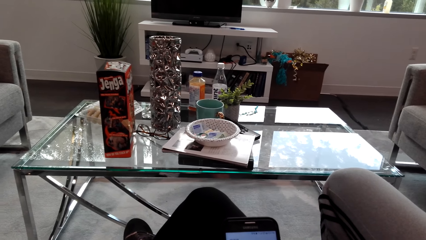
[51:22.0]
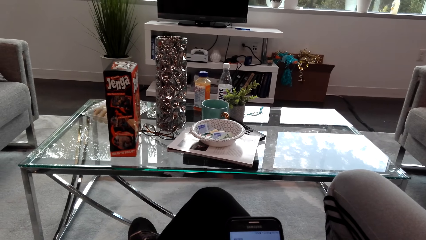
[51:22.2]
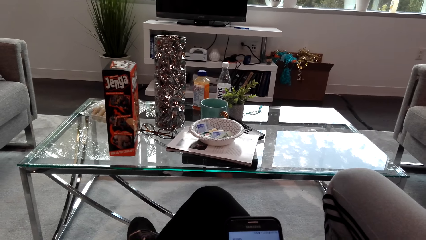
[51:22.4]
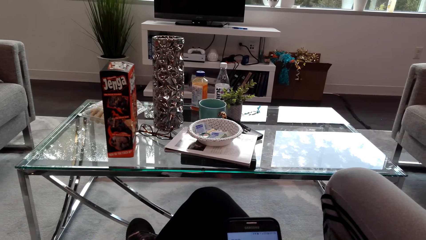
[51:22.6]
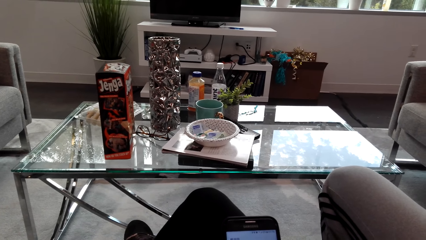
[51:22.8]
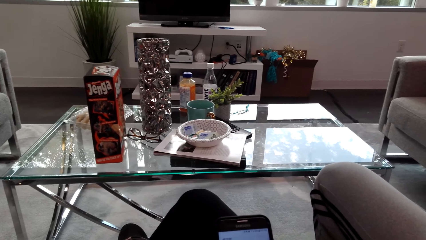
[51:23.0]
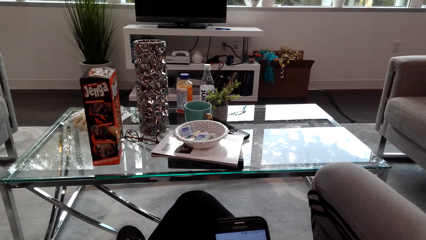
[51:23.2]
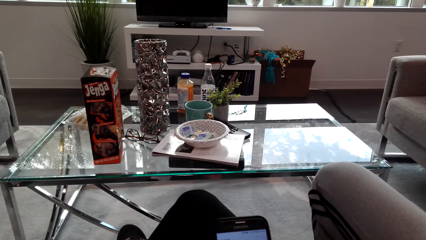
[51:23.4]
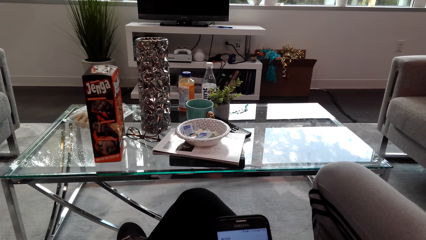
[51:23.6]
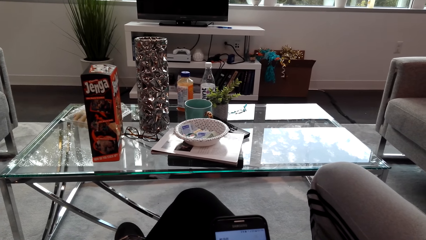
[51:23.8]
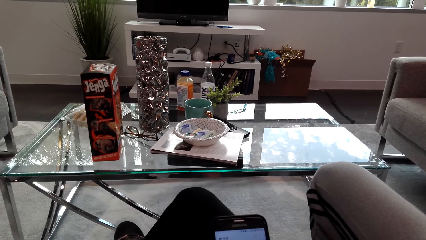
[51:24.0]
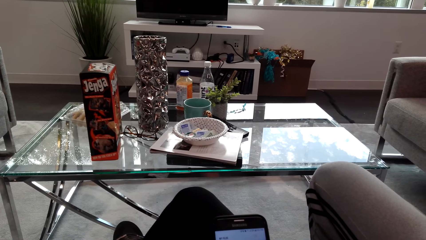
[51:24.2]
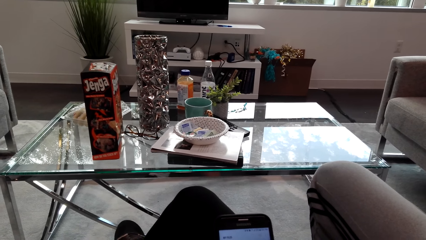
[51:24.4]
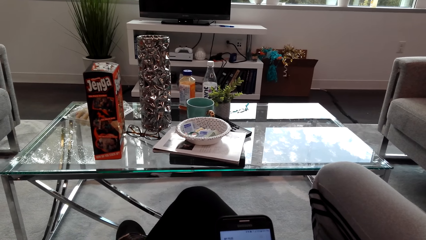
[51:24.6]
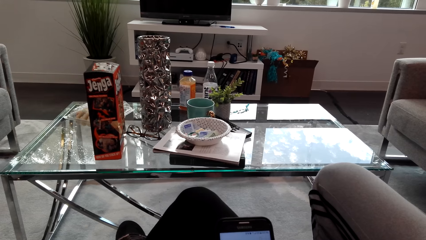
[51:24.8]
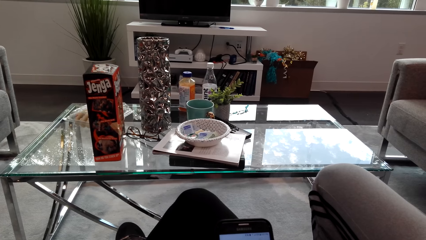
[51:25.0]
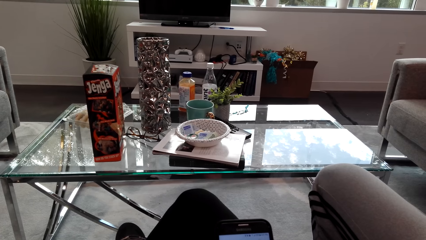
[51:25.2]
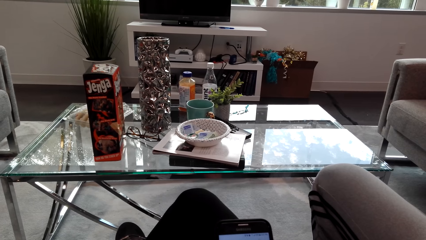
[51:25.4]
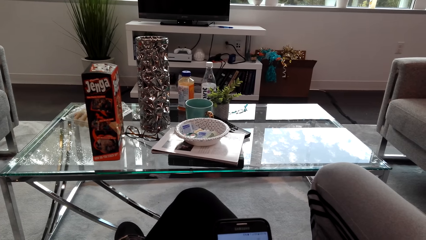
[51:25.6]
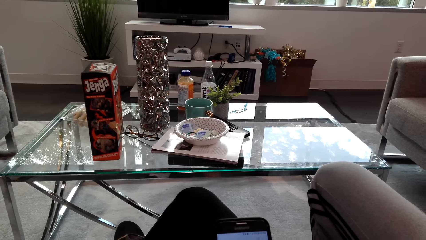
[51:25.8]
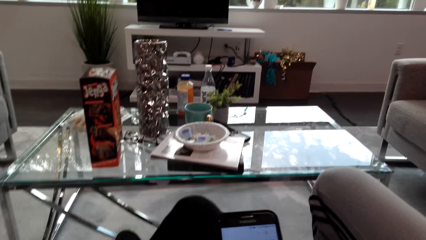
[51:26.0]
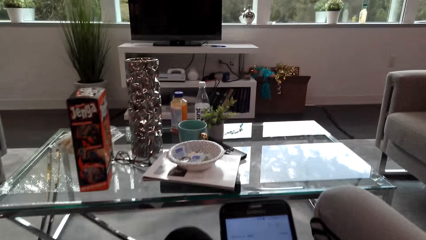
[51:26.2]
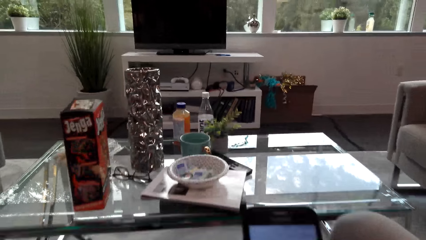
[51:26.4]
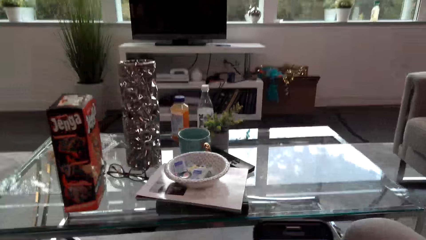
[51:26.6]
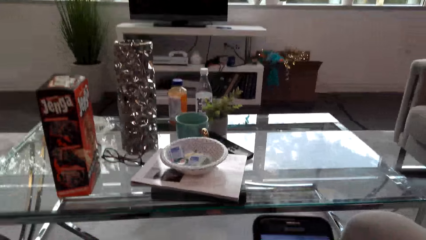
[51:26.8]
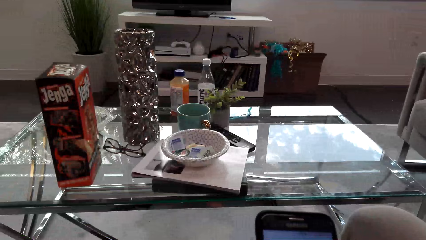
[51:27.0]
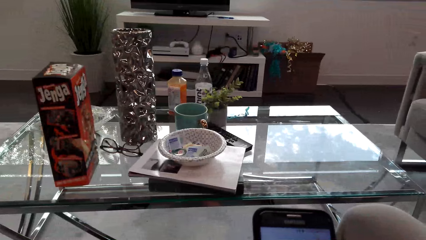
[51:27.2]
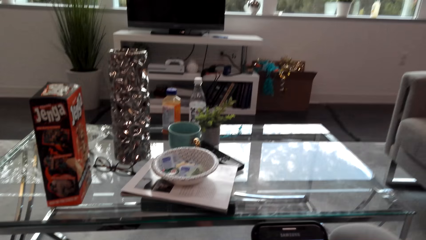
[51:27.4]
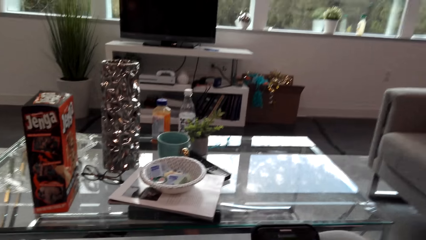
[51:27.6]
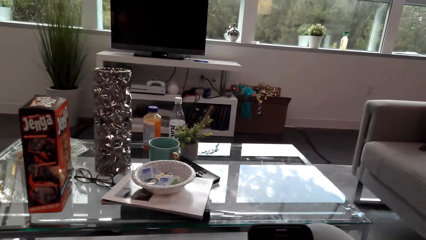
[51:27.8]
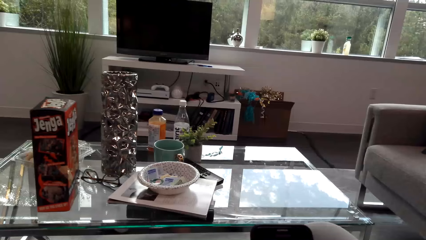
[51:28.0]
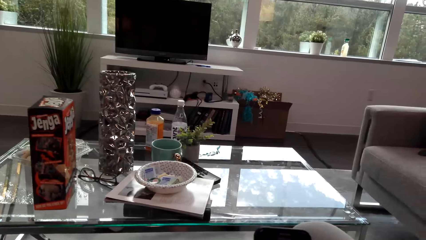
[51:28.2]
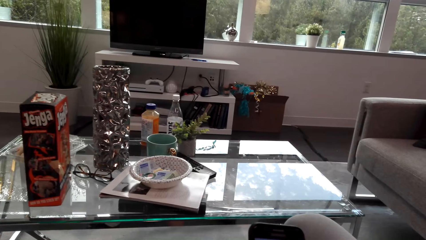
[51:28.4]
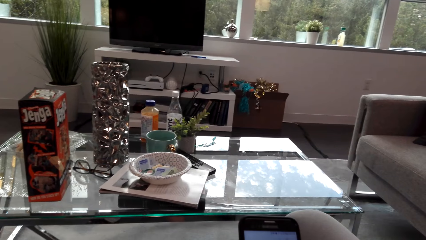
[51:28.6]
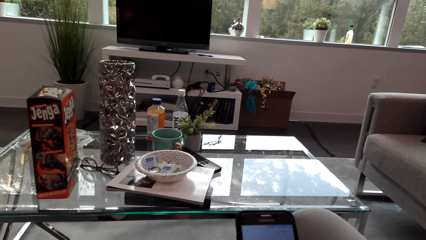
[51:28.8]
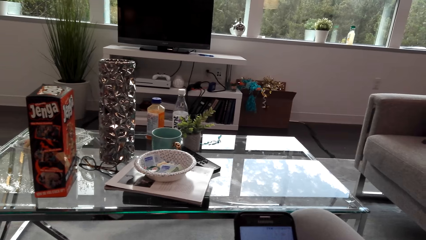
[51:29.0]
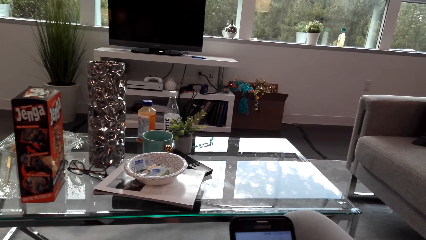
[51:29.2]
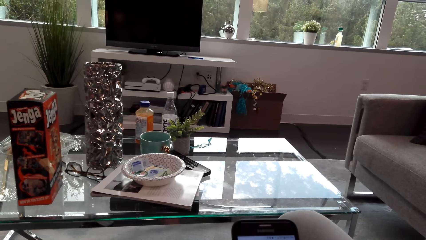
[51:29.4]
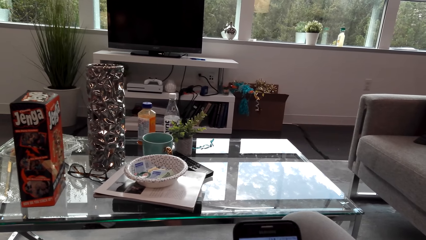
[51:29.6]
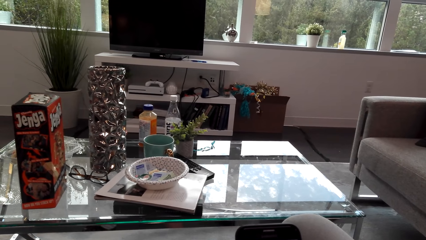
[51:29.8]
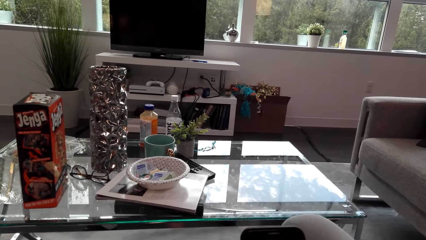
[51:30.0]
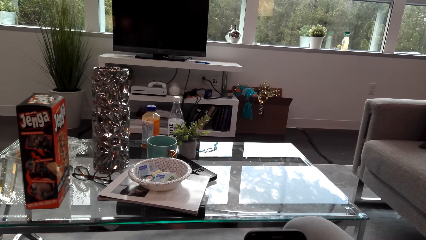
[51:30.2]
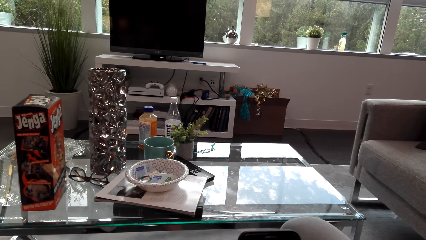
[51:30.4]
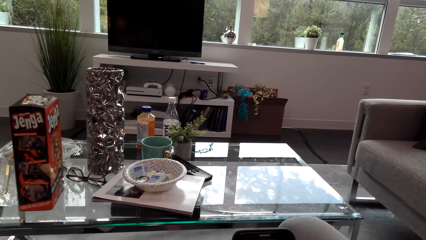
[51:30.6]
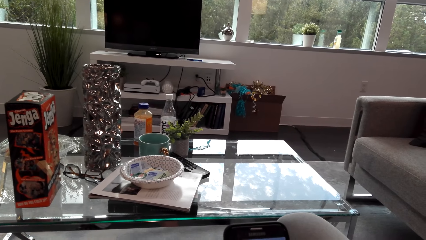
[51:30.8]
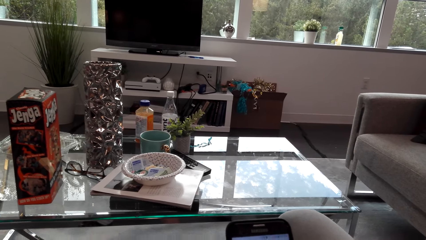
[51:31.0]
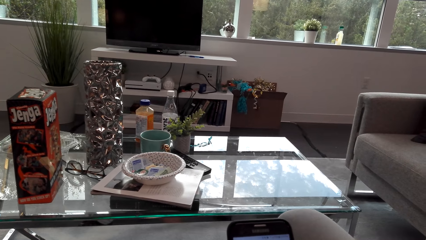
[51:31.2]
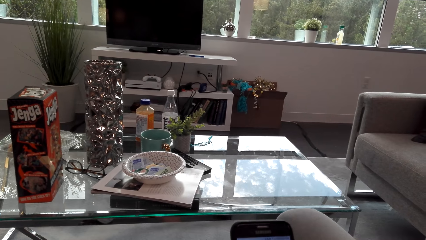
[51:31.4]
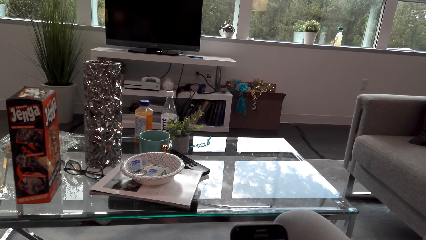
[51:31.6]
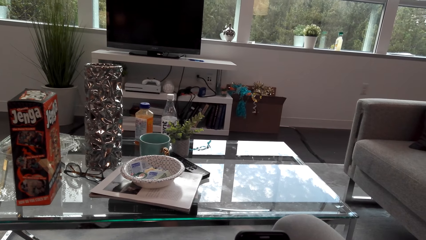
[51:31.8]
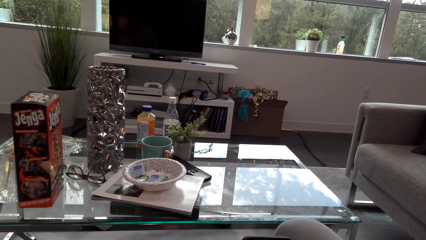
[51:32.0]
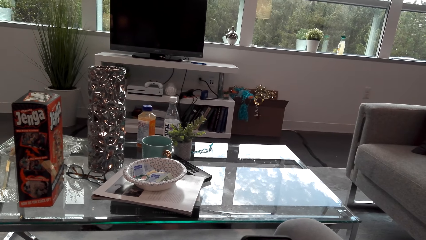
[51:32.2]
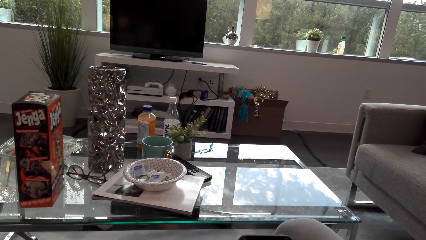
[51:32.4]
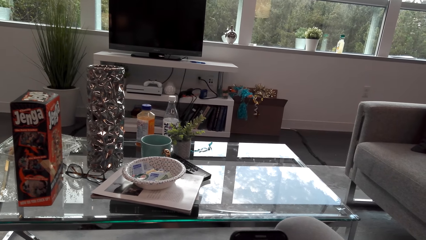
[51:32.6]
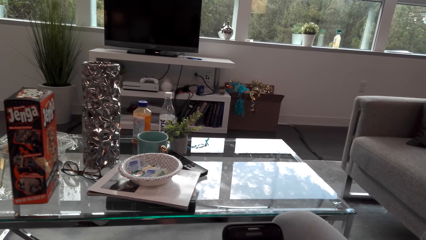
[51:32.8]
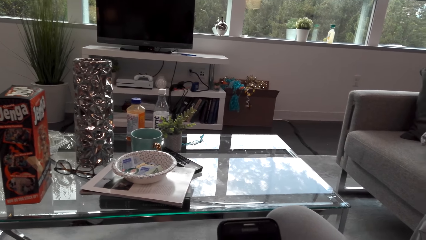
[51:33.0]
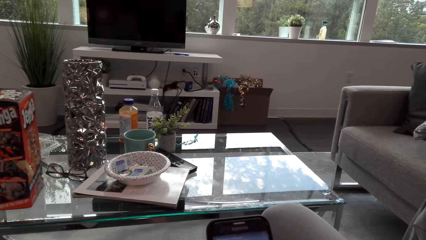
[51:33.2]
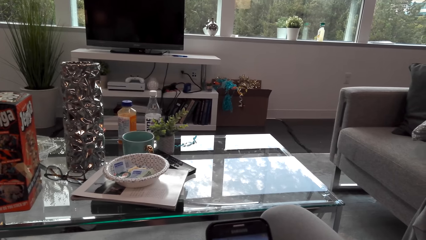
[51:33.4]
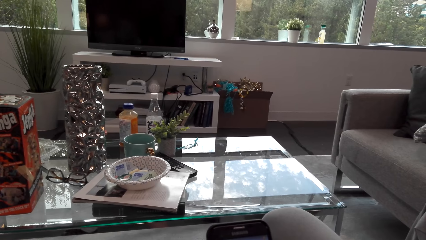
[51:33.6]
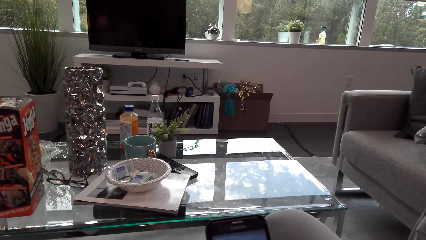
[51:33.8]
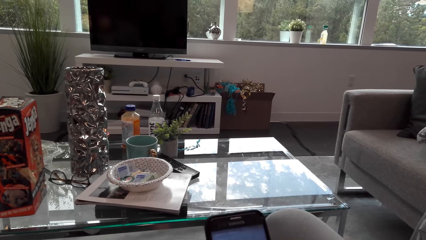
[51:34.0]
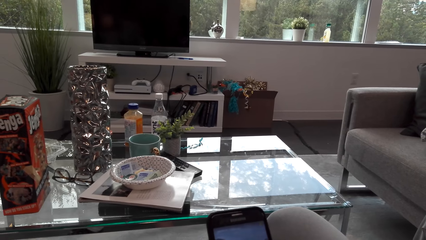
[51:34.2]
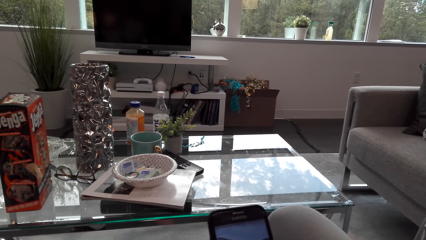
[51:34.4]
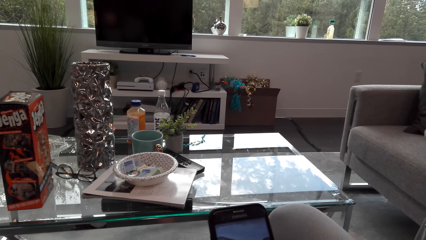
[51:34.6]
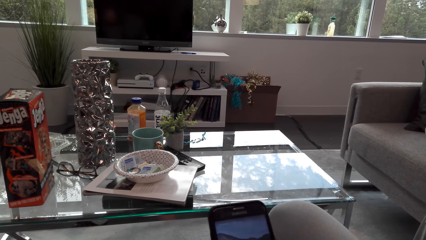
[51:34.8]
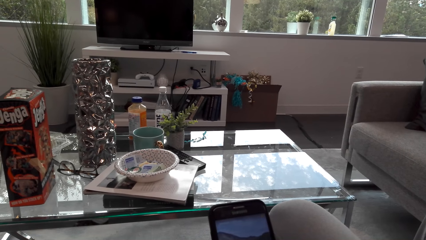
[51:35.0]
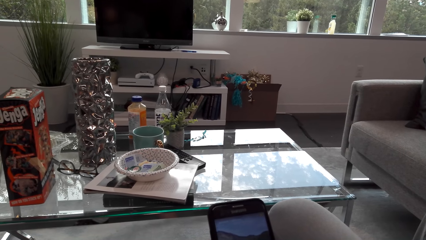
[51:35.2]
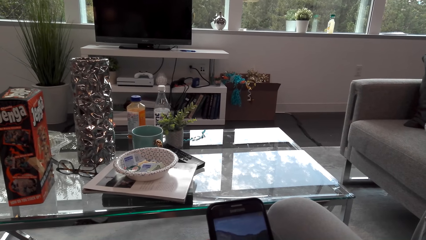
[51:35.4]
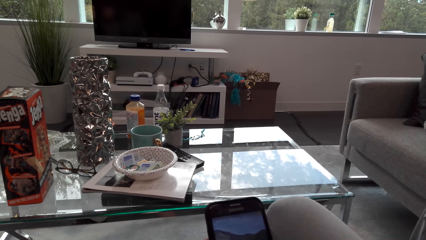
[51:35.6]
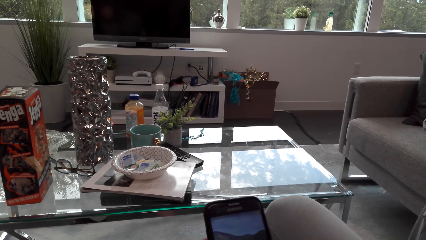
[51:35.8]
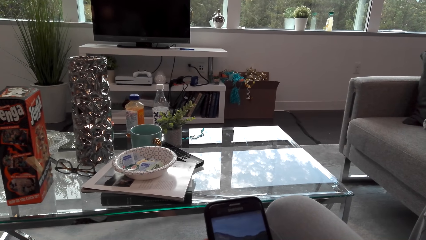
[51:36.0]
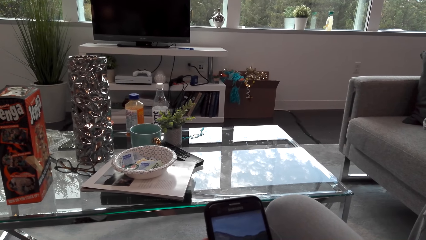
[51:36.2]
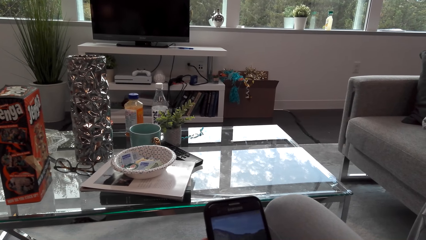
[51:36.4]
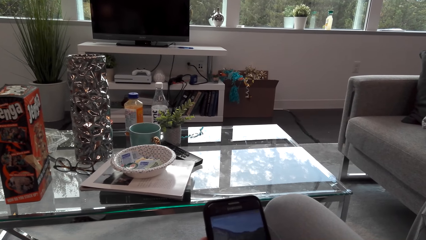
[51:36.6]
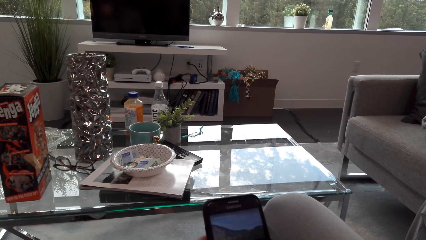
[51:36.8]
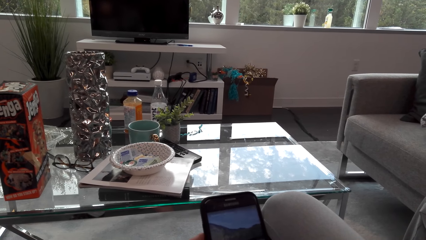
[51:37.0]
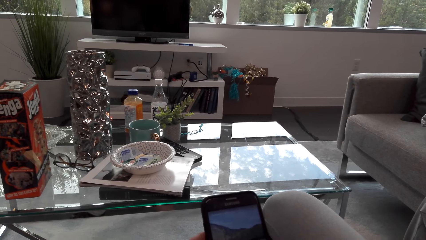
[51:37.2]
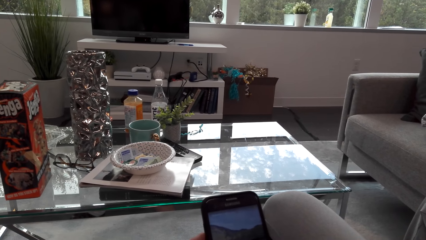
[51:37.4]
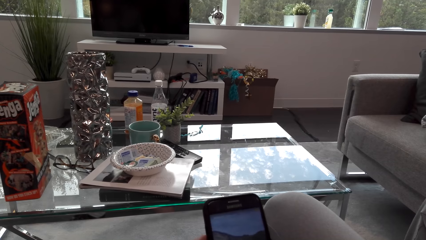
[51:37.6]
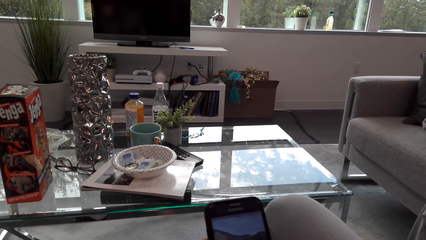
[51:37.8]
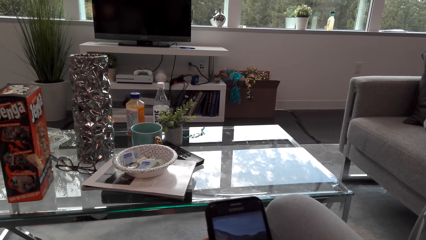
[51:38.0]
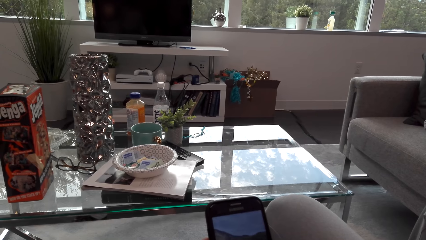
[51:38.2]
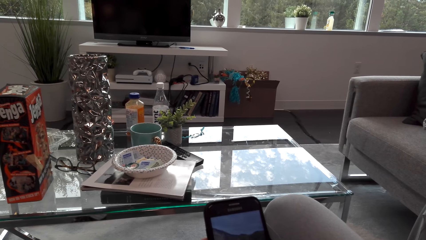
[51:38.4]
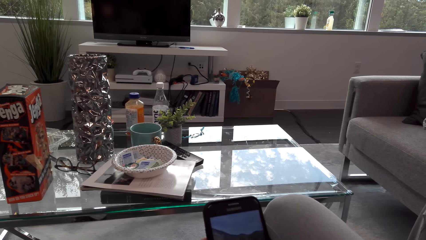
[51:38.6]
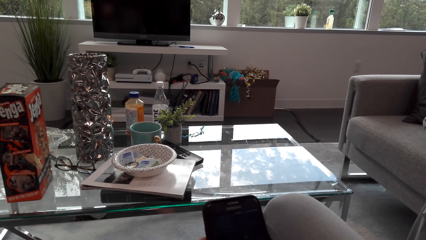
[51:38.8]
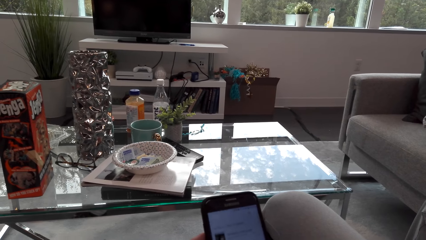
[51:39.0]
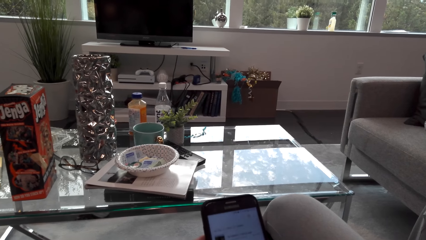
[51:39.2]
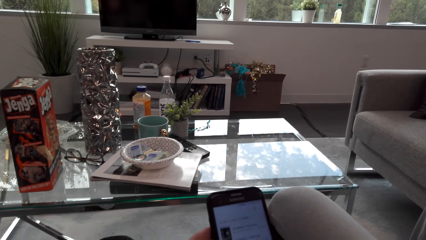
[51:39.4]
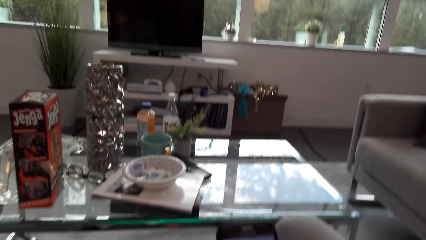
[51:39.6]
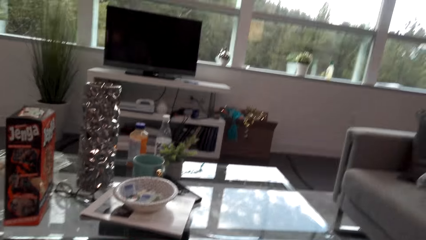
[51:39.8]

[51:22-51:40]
The camera wearer shows someone the phone. They operate the phone.
